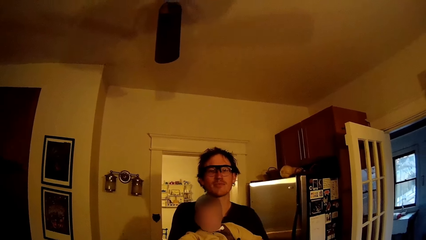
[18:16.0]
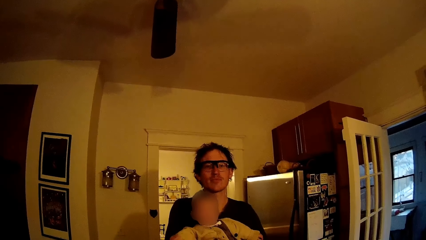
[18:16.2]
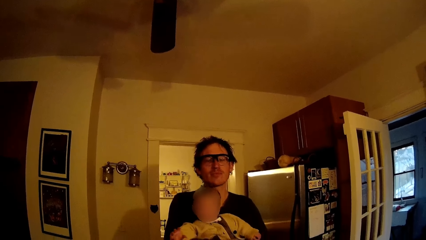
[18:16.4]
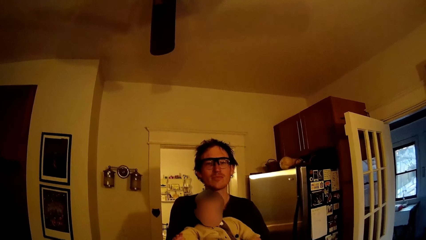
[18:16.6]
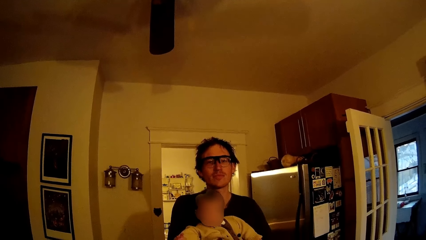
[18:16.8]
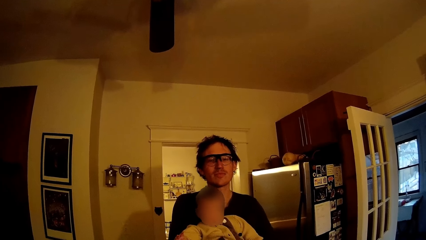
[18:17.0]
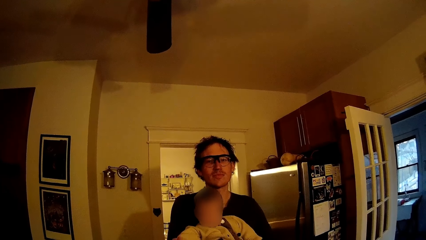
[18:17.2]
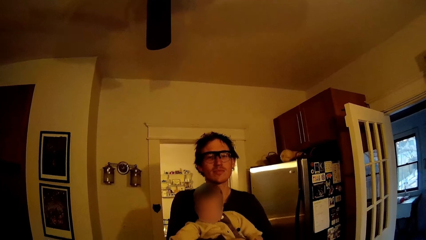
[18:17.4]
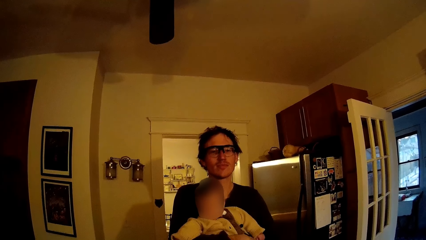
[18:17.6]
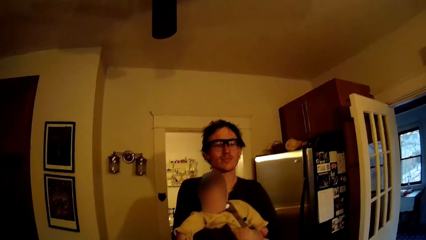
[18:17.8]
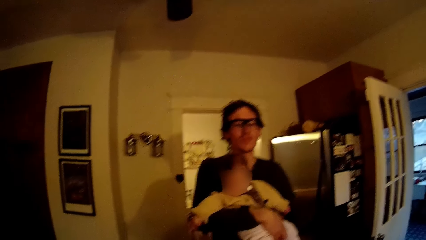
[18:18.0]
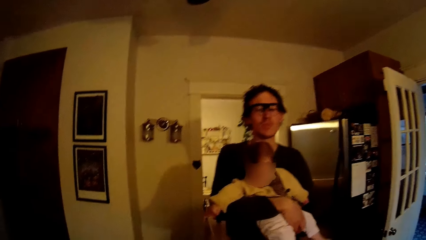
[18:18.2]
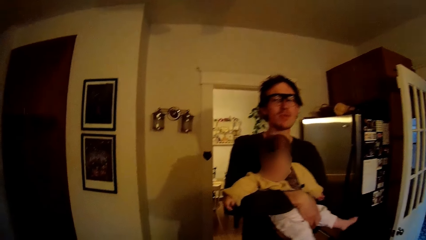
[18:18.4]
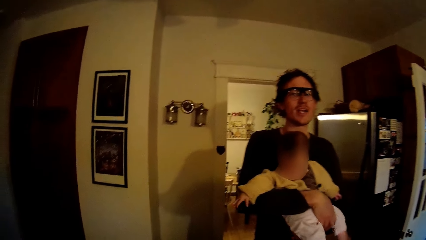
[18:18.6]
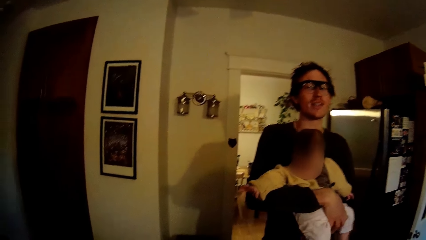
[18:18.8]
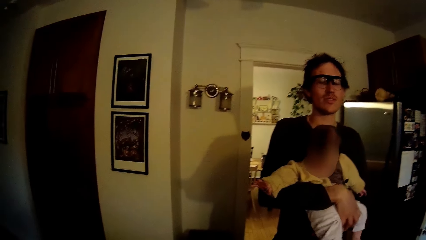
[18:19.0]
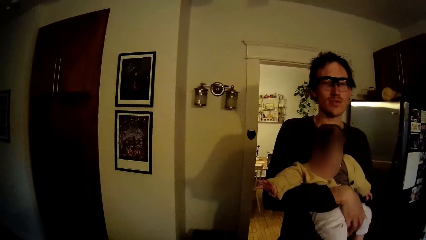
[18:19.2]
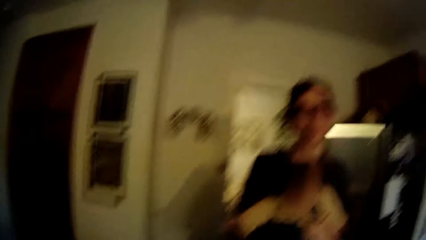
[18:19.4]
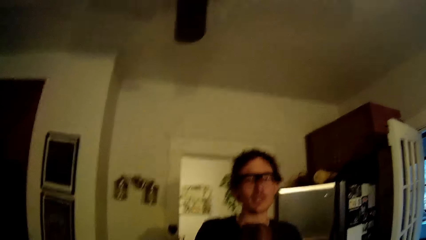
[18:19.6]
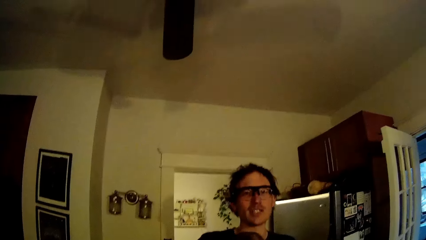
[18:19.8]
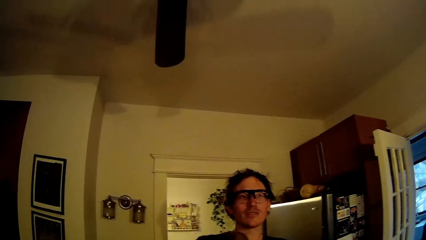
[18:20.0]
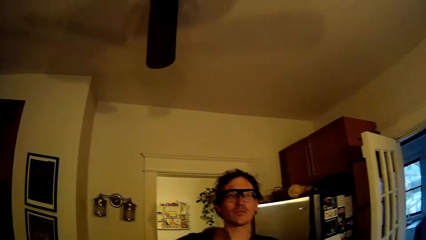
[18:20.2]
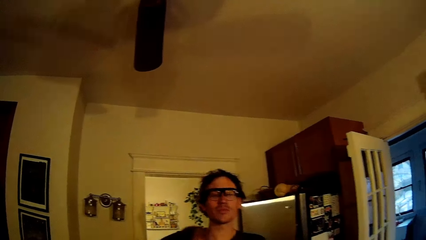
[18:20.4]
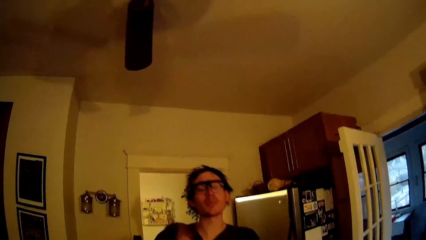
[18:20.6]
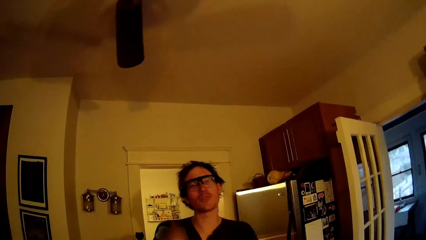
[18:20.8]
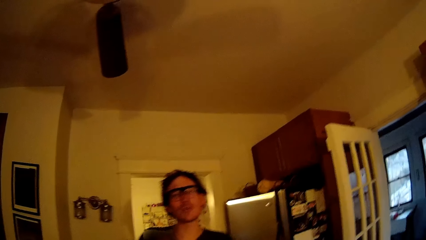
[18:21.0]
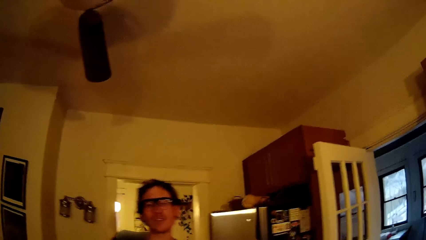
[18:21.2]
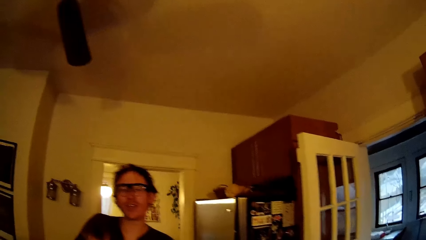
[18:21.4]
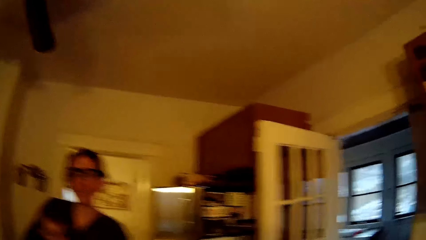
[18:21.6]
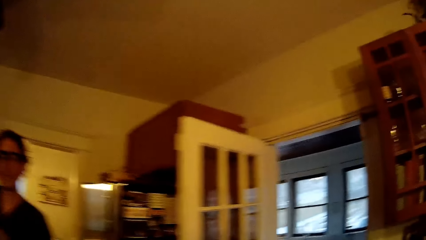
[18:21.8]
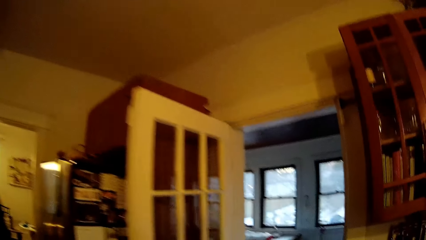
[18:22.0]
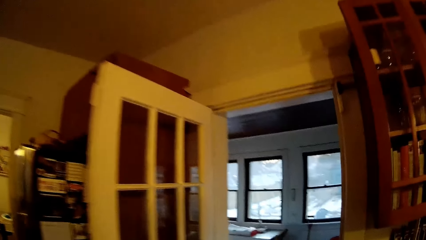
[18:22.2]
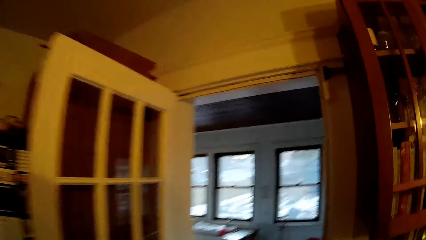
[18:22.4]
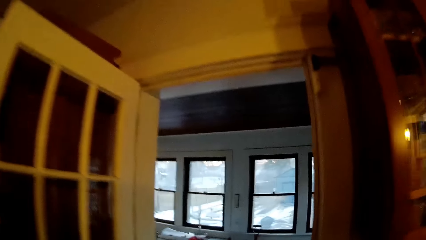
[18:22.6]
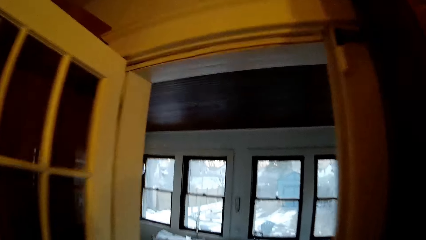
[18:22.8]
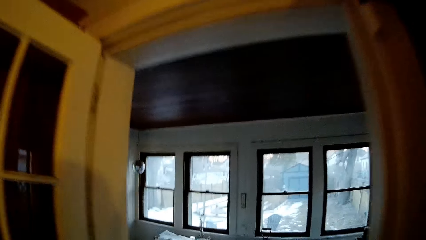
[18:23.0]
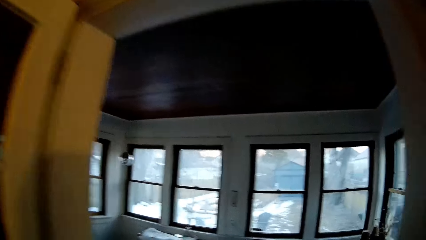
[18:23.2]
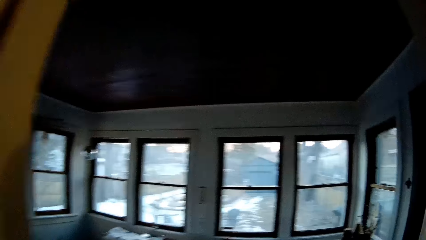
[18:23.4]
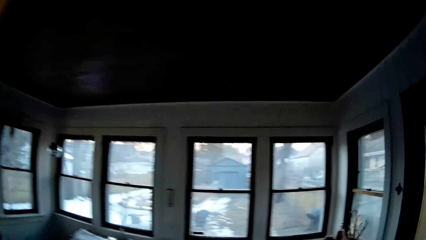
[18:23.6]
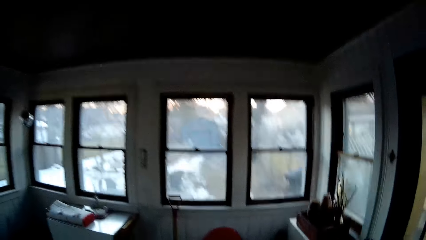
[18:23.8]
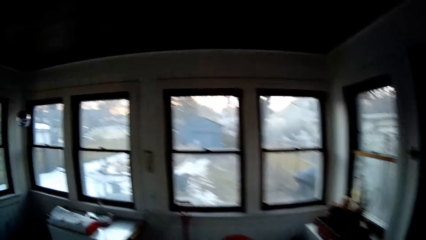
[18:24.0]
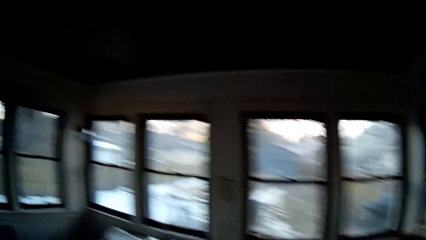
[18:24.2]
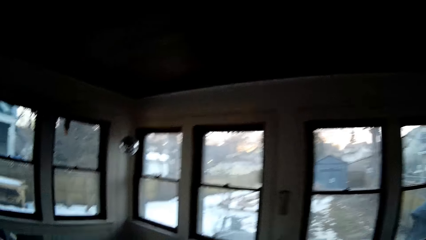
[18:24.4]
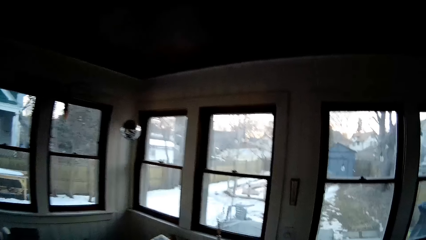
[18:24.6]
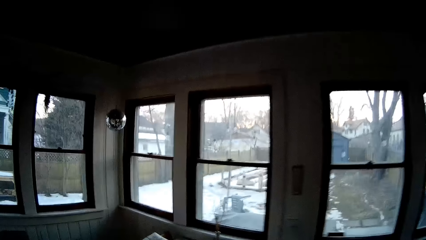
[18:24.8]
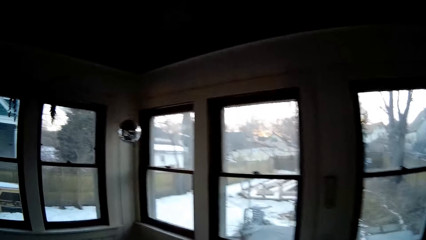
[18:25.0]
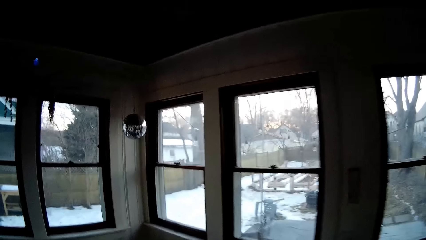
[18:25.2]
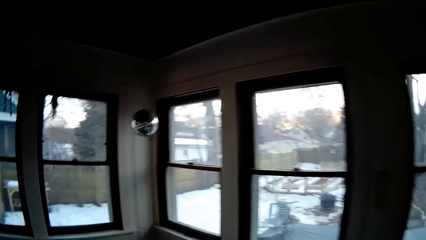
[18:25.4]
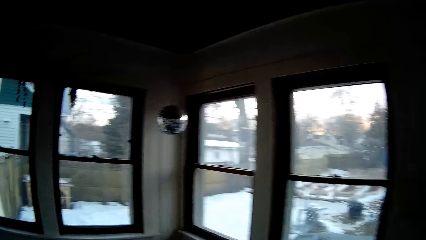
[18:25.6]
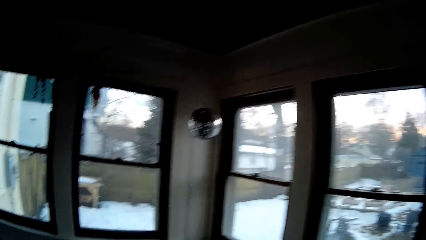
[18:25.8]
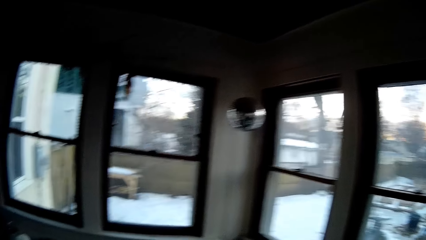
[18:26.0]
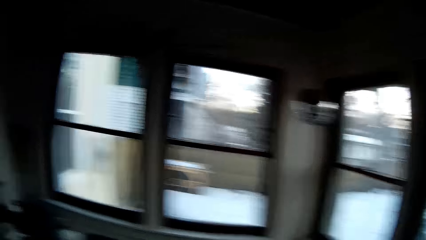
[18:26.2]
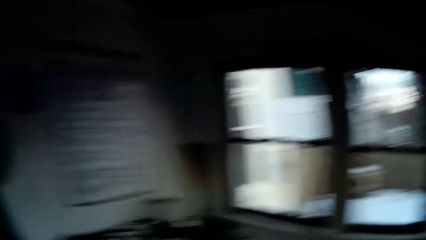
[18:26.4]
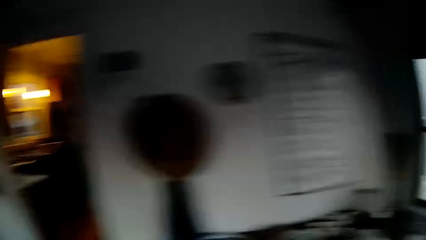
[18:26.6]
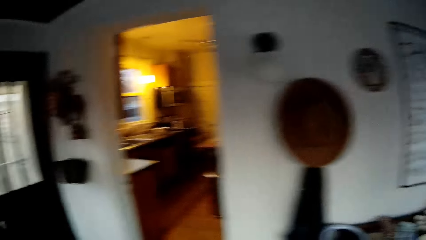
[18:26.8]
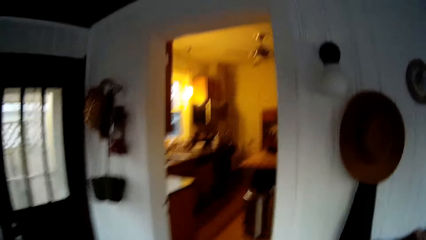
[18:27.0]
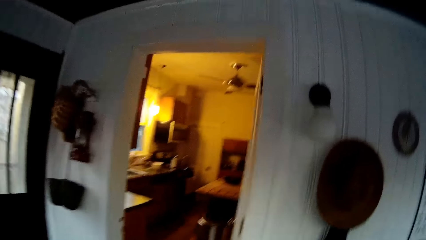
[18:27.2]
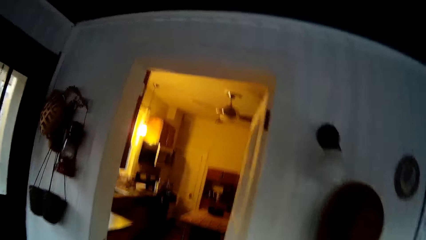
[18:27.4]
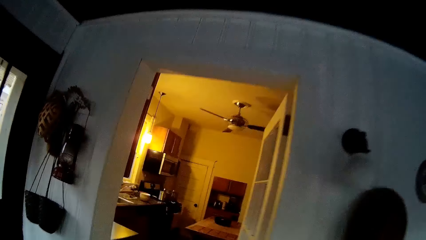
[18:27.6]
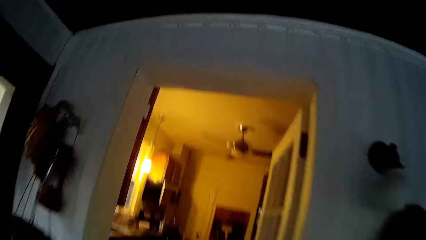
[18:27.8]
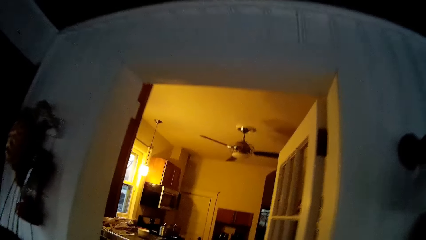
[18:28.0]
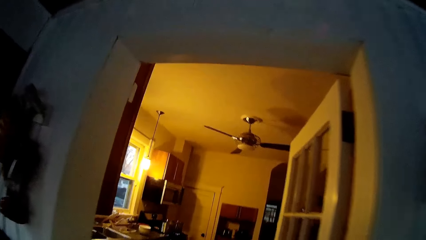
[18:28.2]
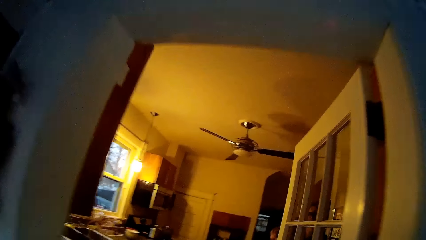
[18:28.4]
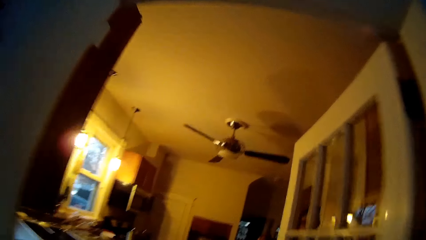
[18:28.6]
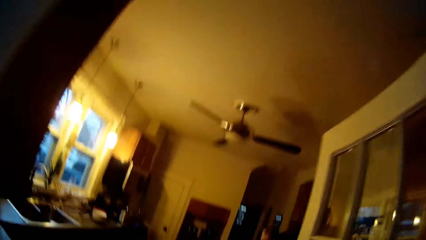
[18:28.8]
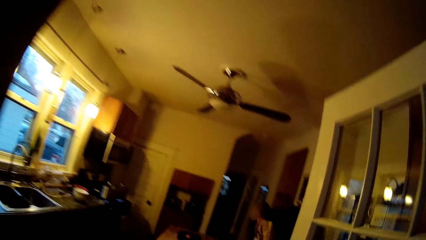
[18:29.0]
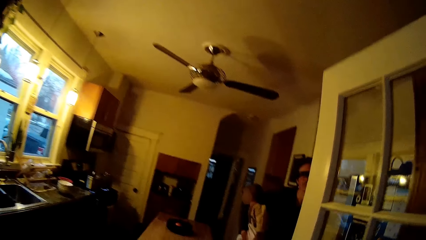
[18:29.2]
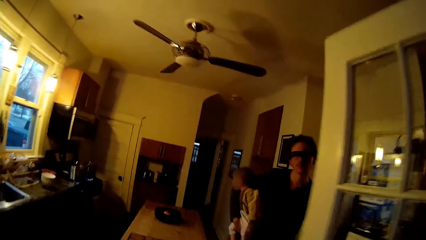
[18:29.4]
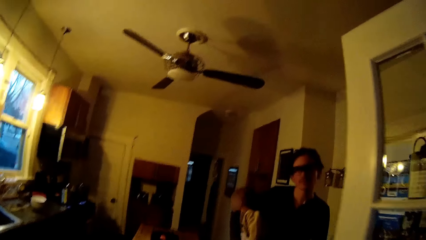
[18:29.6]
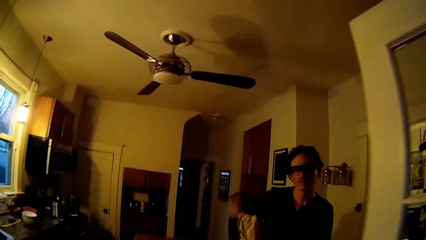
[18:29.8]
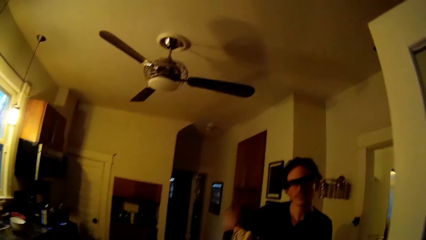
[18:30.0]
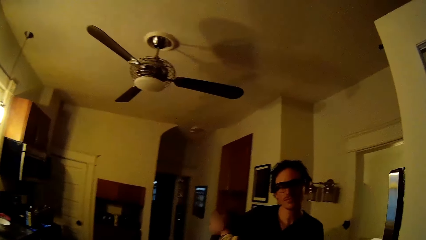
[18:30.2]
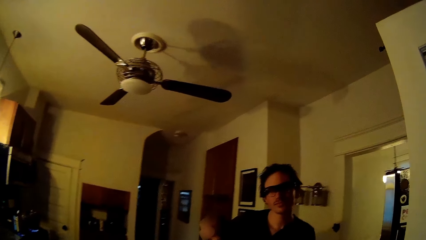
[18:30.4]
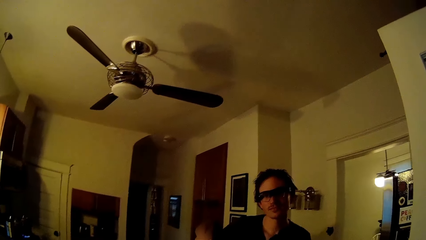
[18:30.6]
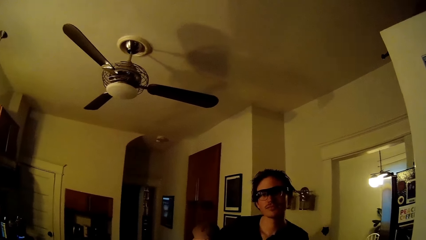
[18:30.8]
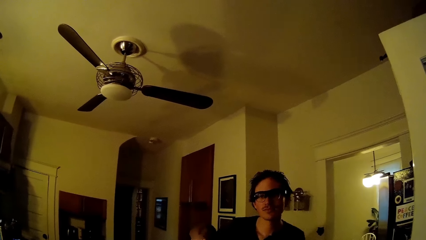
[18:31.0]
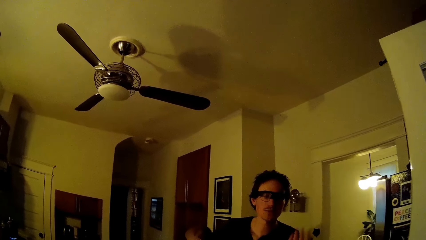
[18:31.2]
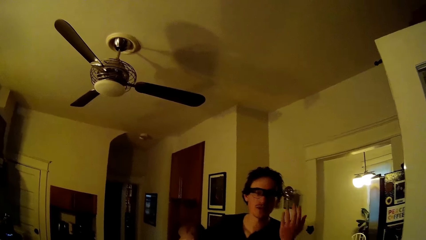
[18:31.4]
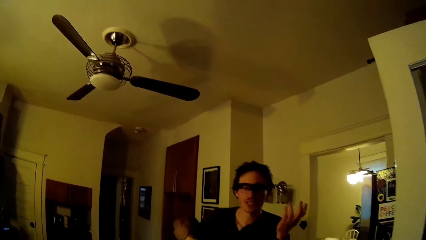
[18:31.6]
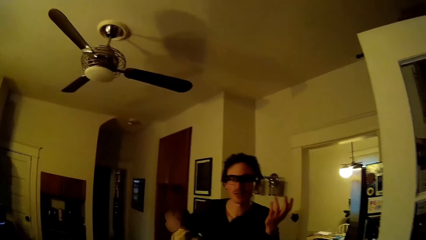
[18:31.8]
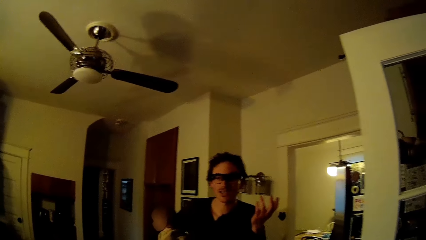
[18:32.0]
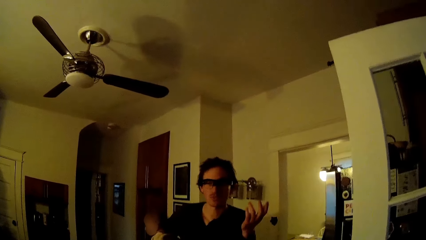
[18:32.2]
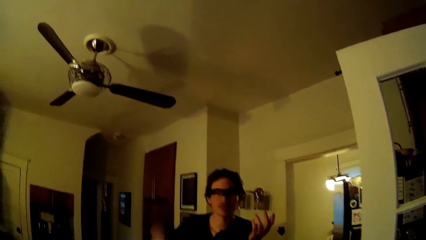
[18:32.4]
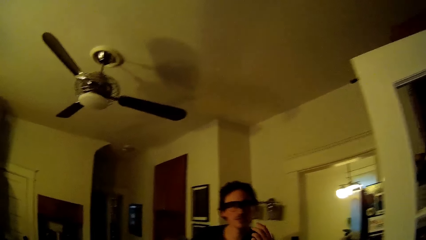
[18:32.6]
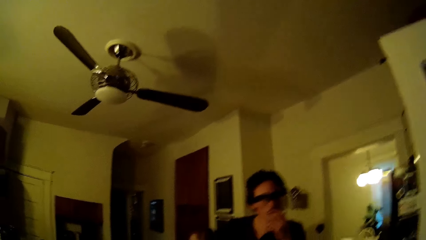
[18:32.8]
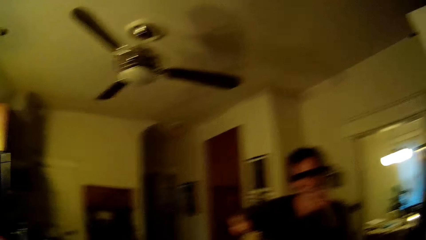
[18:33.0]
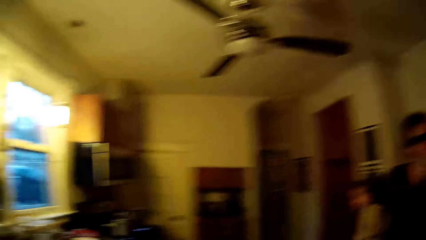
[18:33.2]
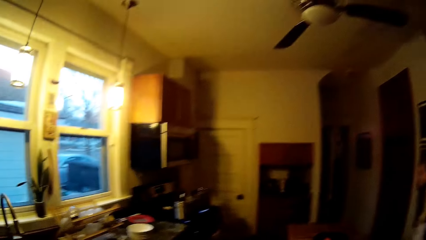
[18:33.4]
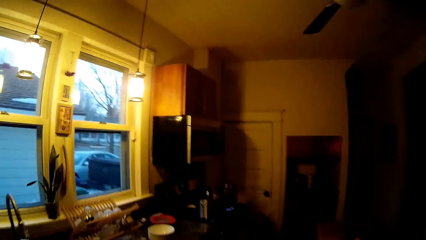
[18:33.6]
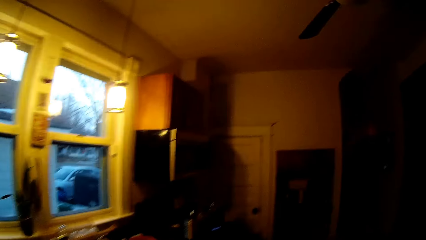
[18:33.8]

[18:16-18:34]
The camera wearer converses with the man. The man talks to the camera wearer. The camera wearer walks towards a room. They converse with the man and walk towards a kitchen. The man talks to the camera wearer. The man touches his lips with his left hand.
